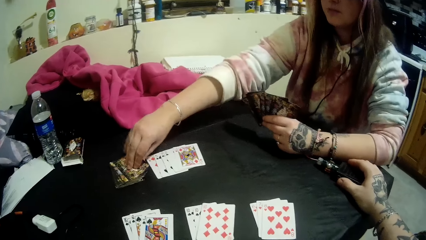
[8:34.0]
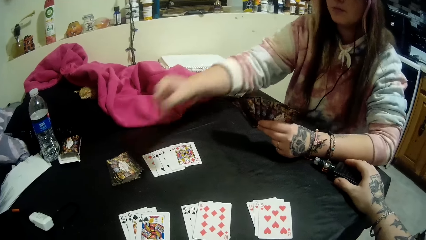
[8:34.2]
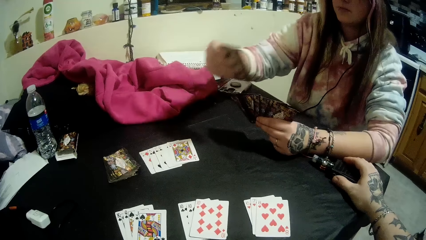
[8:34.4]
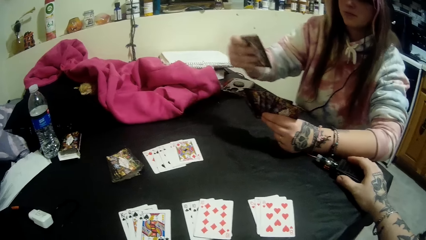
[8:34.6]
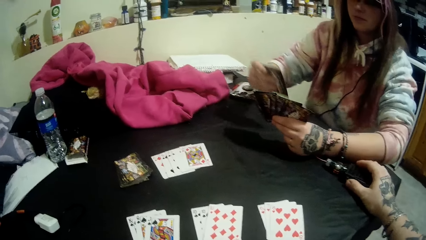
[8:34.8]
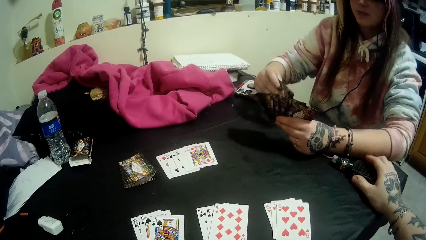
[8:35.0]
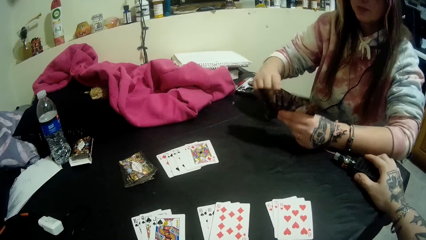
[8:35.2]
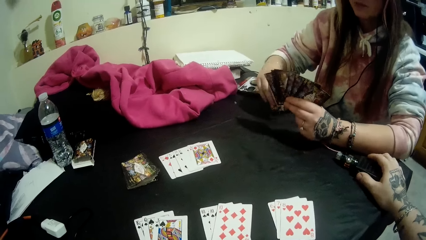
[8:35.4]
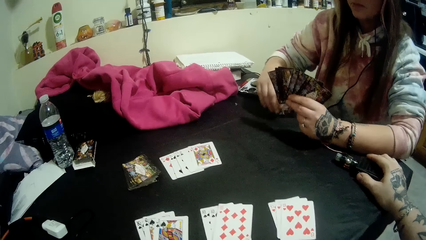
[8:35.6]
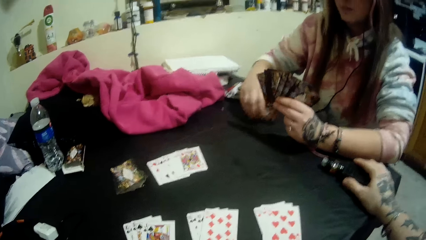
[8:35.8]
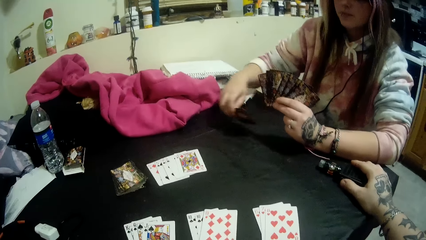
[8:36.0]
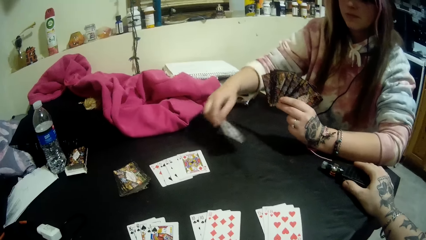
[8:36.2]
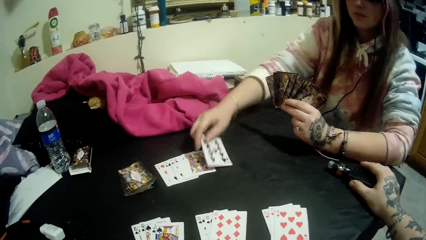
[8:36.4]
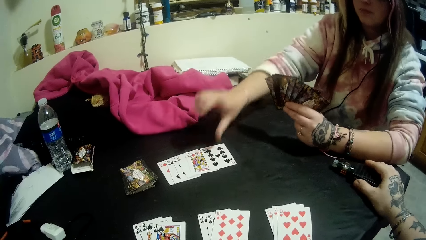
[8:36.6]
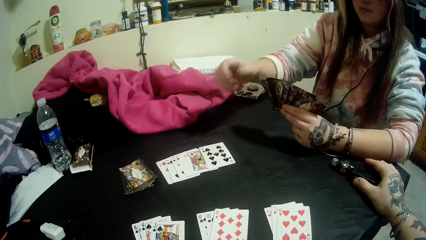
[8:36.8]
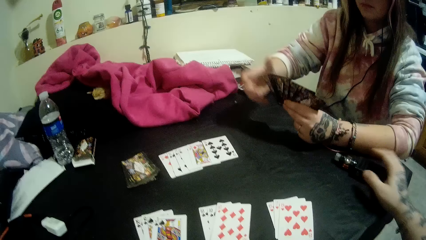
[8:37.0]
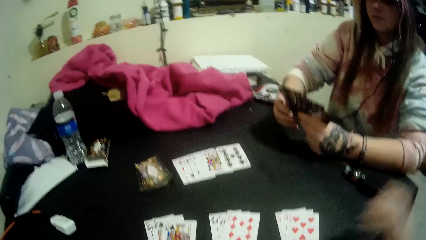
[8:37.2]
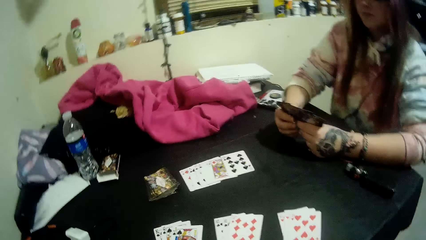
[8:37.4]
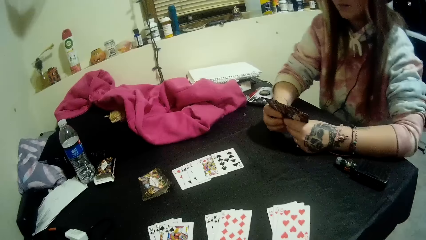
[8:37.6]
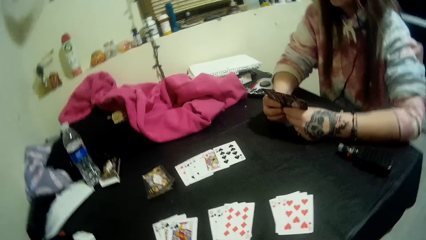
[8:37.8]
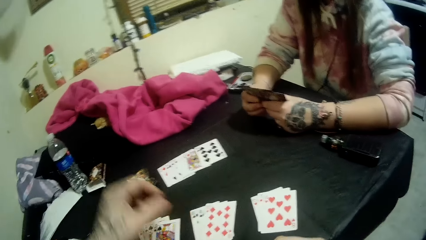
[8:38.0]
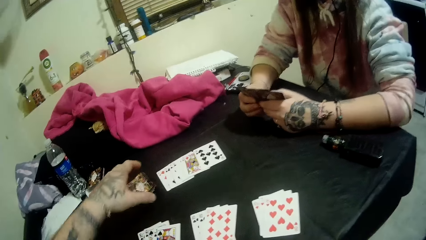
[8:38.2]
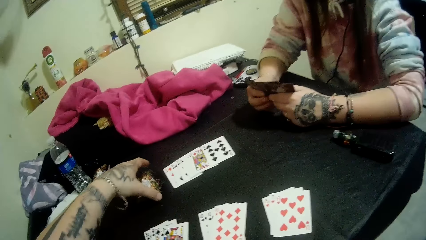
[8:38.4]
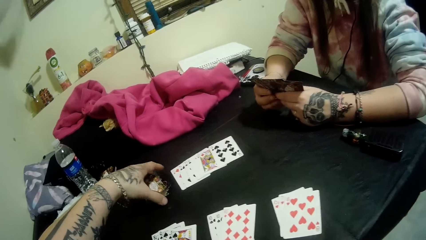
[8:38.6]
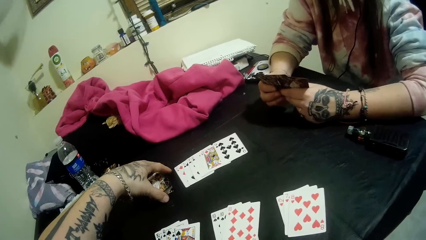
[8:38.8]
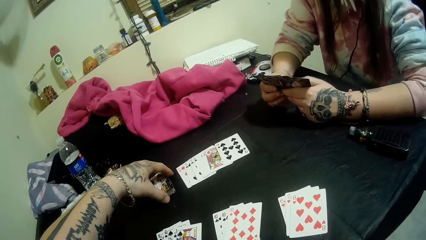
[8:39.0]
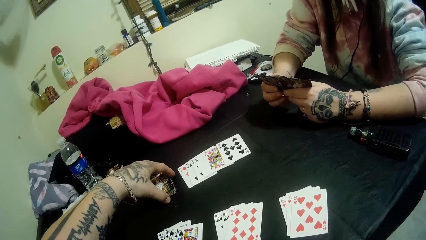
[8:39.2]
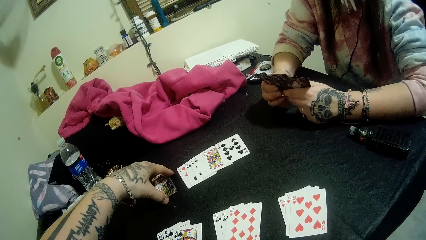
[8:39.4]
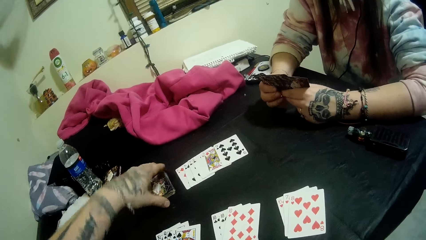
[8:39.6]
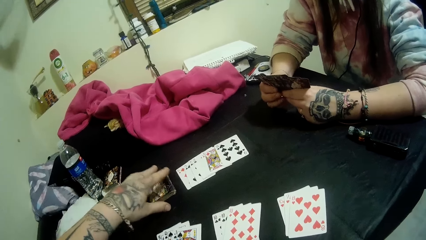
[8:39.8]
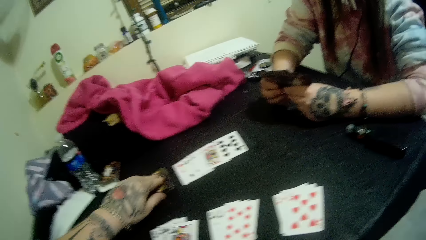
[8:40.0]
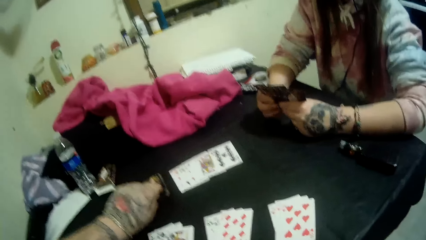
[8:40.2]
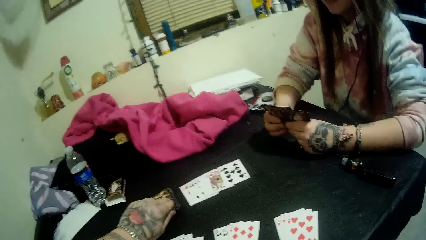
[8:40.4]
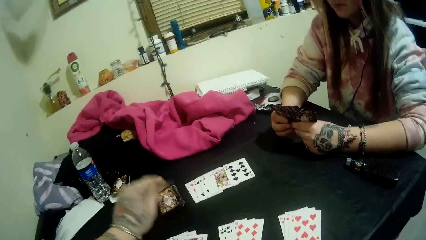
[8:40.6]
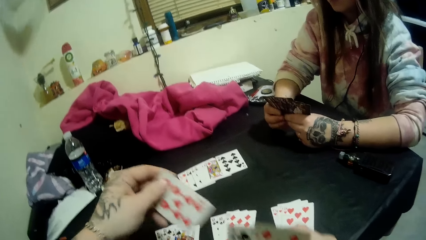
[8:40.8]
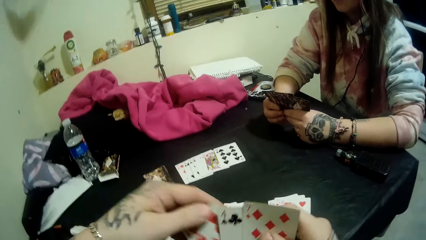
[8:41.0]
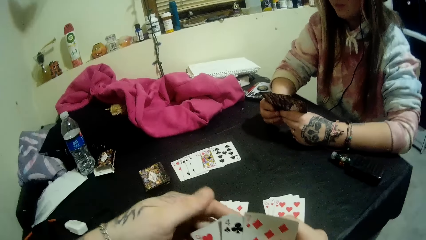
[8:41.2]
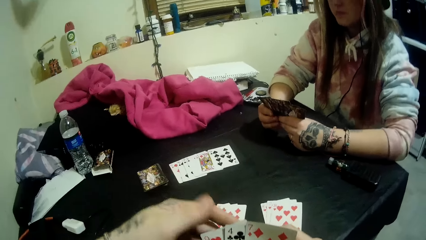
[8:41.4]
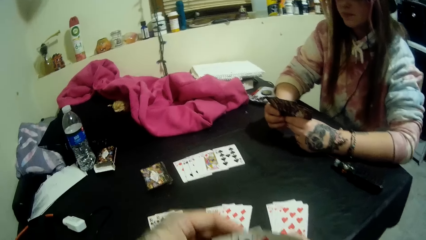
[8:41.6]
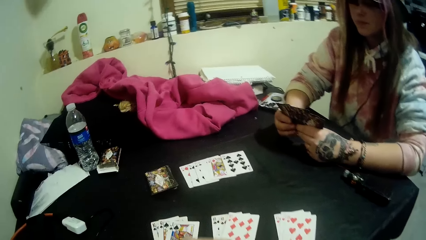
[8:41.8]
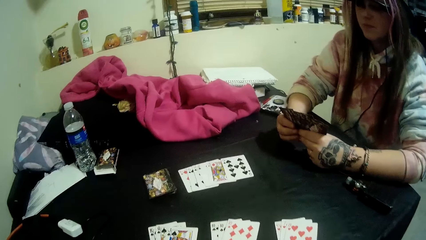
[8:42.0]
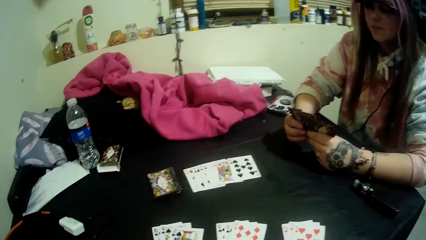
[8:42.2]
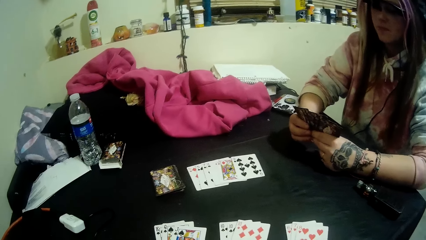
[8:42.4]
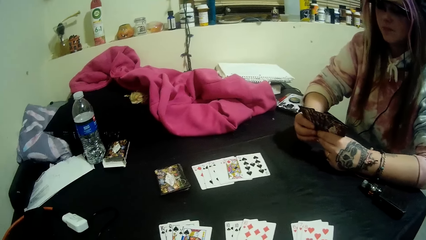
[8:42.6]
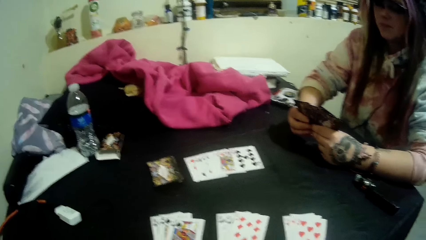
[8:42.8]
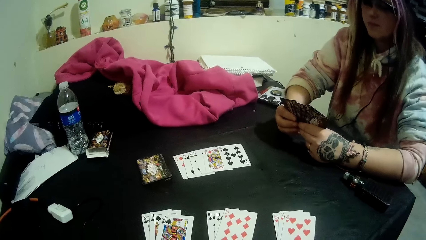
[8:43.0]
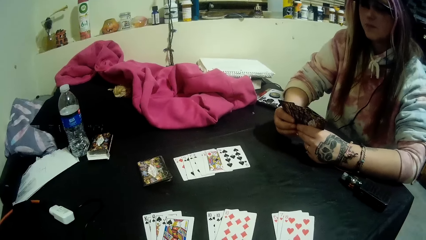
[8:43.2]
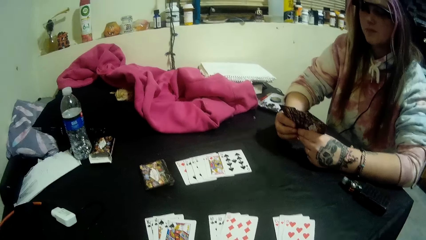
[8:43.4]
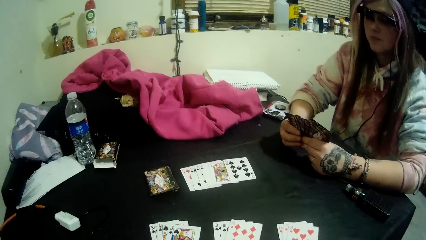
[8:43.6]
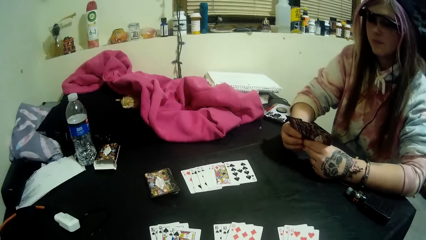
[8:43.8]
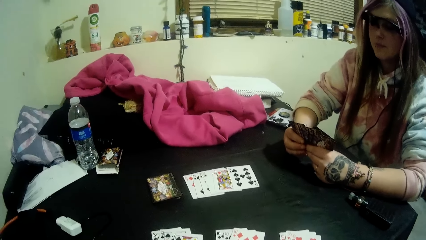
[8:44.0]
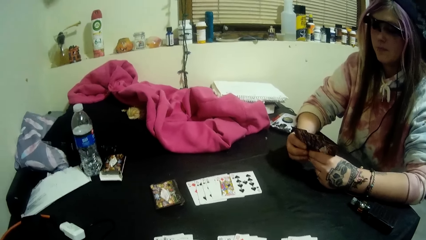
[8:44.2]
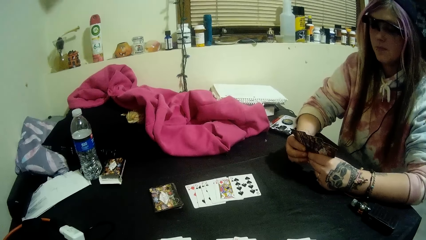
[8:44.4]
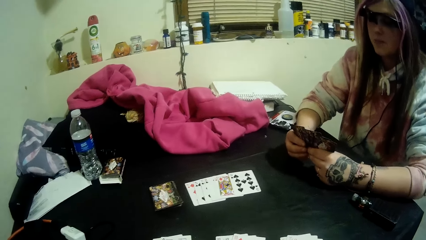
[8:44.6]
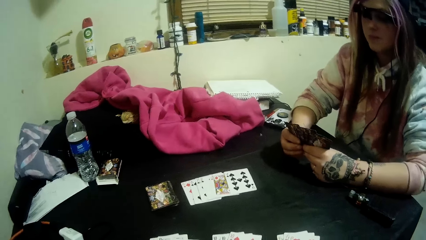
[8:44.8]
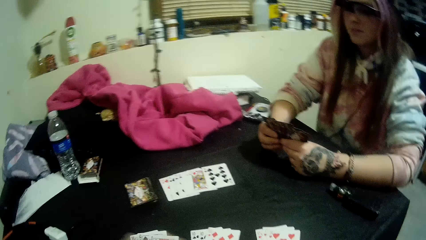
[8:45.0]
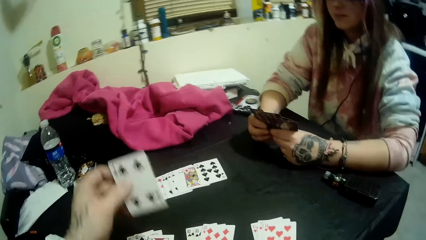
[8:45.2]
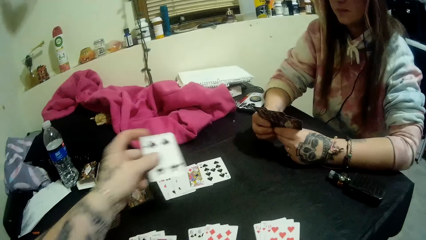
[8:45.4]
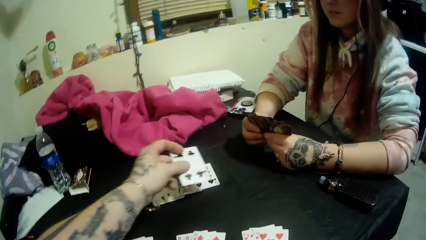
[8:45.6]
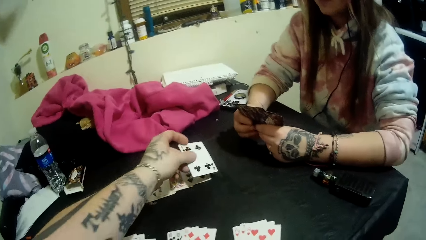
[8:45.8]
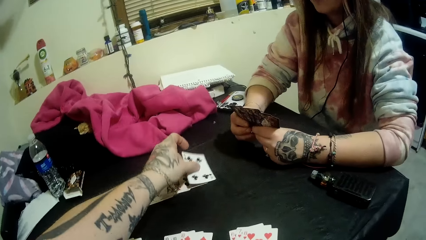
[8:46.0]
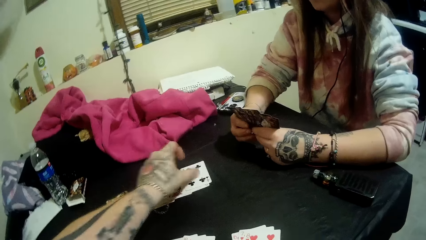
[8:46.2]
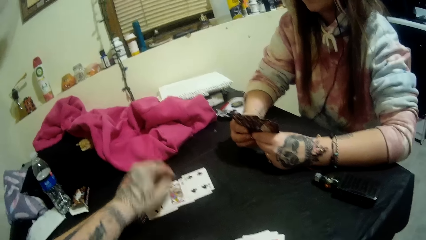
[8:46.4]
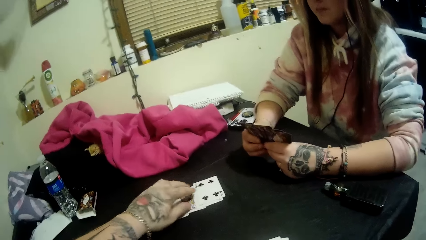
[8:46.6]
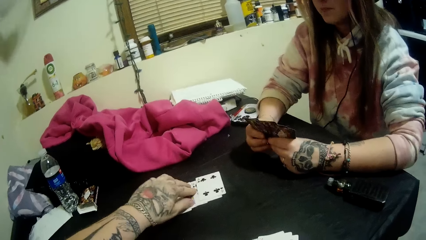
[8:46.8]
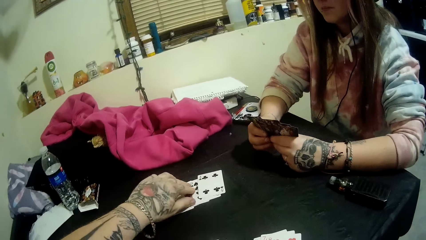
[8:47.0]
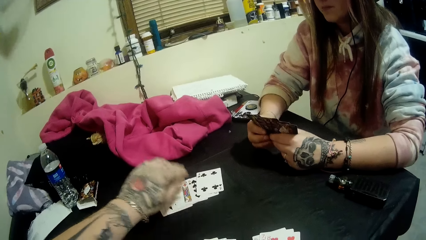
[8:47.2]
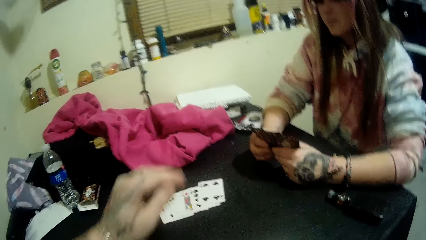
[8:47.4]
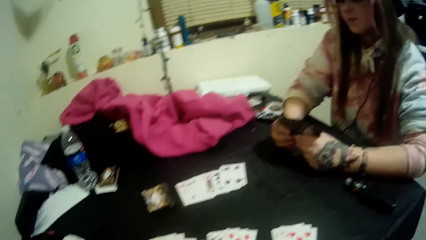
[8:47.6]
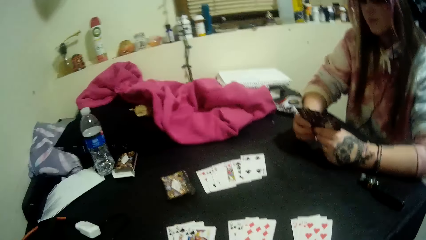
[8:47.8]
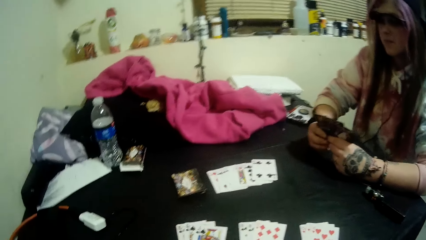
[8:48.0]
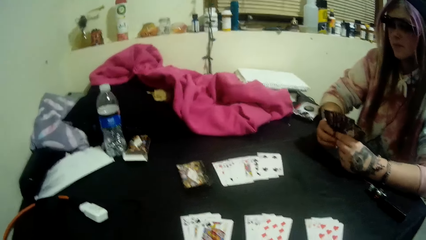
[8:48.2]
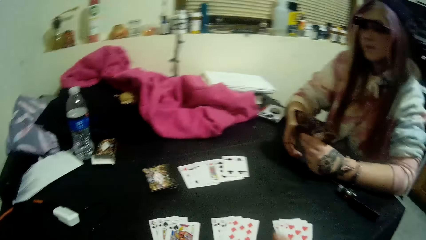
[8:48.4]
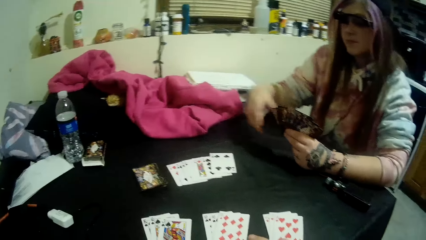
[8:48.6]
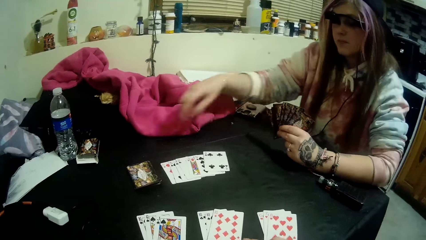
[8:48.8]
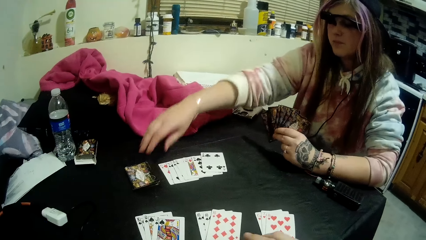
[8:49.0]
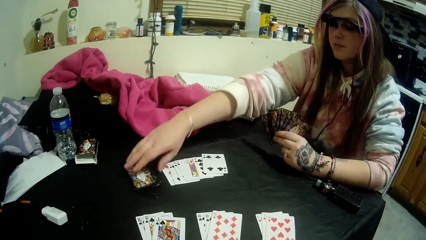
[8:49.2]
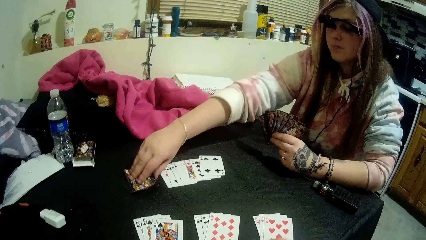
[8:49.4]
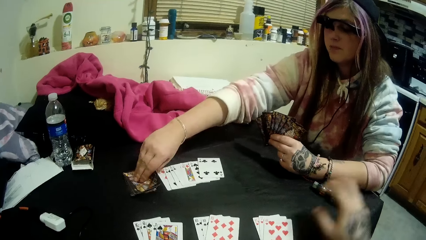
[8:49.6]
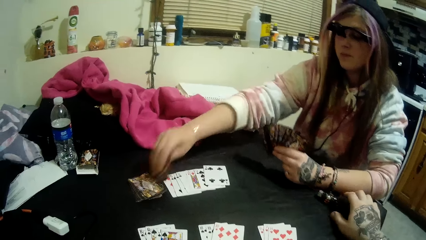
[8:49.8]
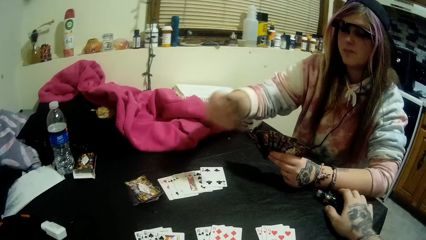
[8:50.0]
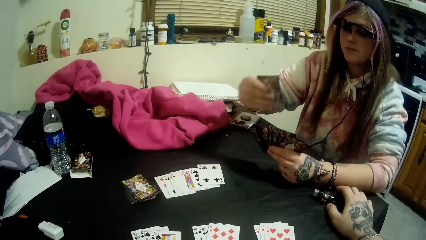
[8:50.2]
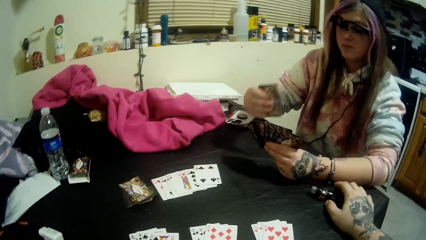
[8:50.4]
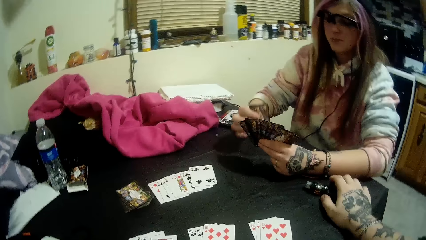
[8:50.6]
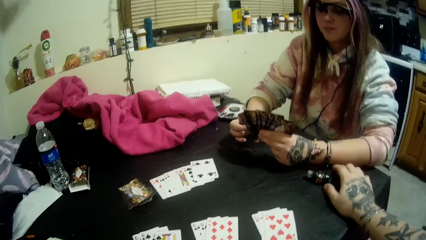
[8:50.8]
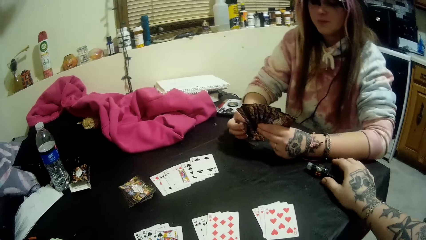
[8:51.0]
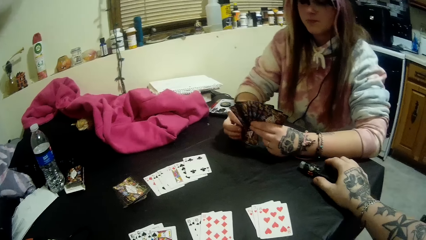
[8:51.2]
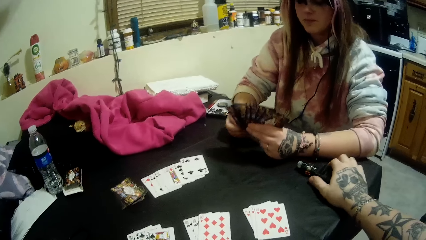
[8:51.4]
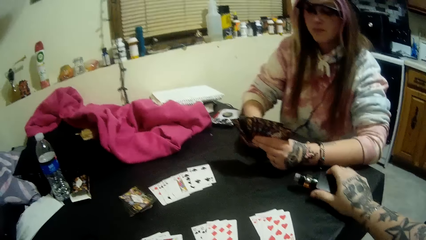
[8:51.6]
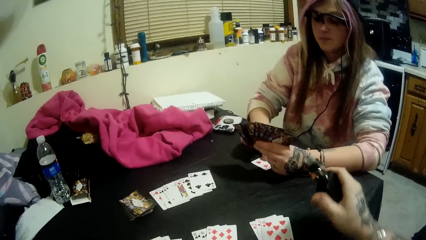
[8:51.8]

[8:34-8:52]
The woman picks up a card from the table with her right hand. She plays a card with her right hand. The camera wearer adjusts the pack of cards on the table with his left hand. He picks up a card from the table with his left hand. He stares at the cards on the hands. He plays a card with his left hand. He touches the cards on the table. The woman picks up a card from the table with her right hand. The camera wearer places his right hand on top of the bottle on the table.
